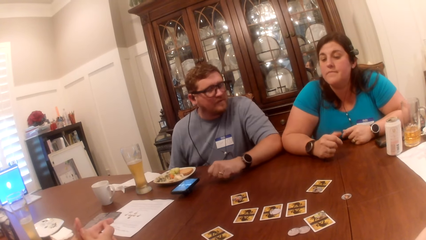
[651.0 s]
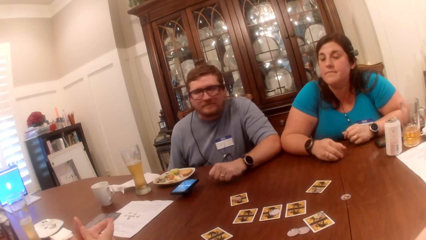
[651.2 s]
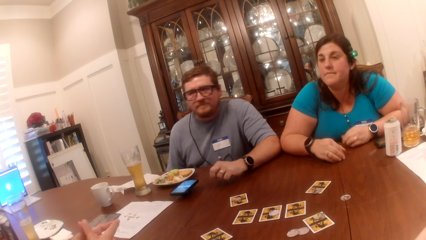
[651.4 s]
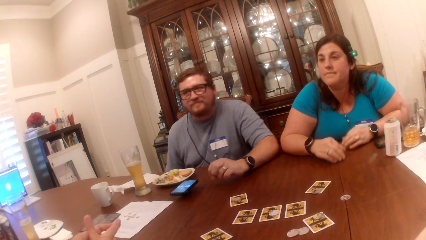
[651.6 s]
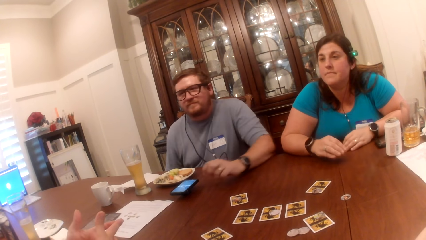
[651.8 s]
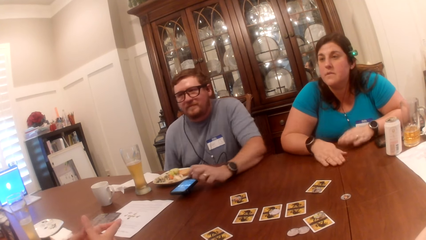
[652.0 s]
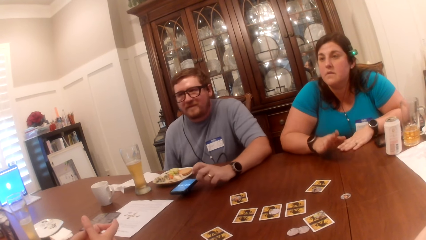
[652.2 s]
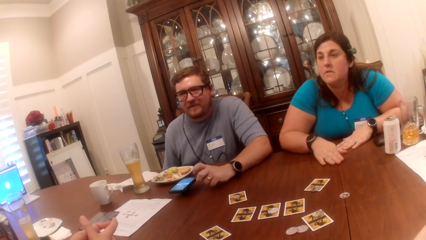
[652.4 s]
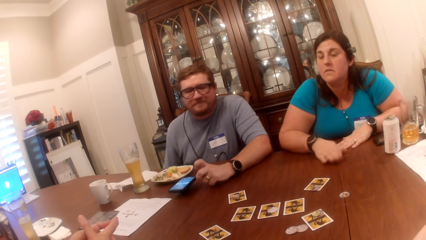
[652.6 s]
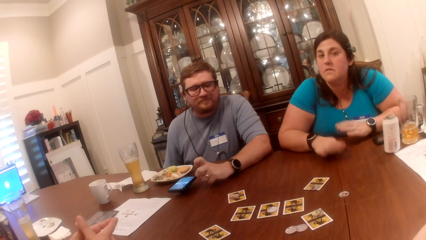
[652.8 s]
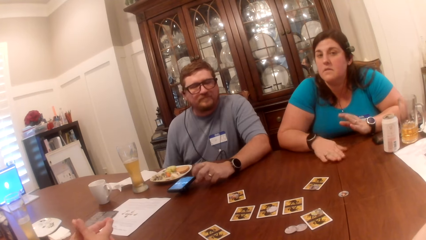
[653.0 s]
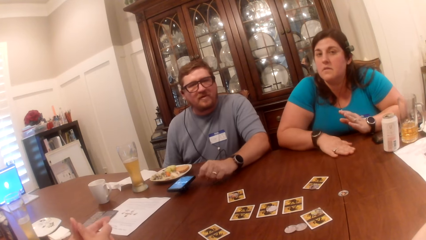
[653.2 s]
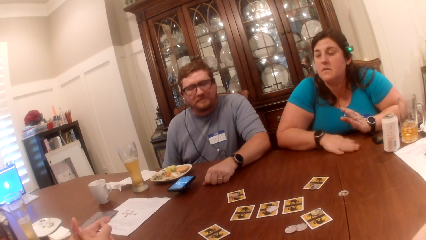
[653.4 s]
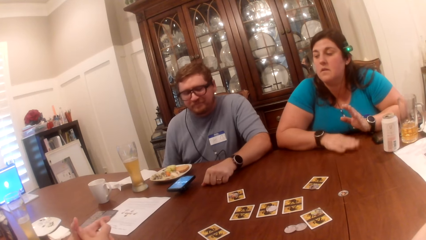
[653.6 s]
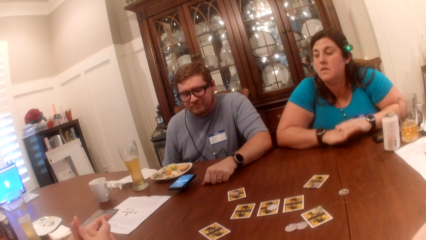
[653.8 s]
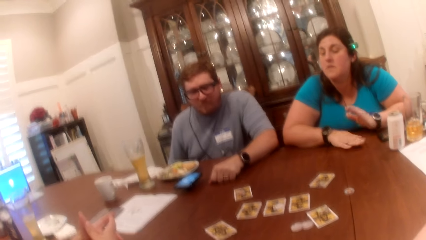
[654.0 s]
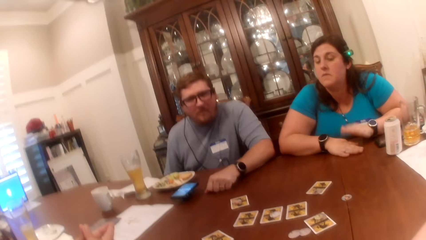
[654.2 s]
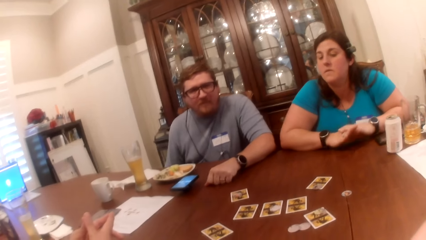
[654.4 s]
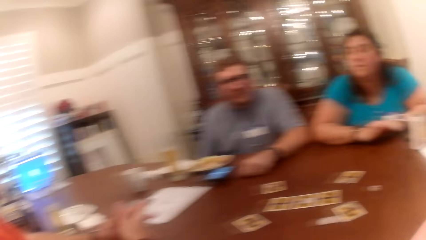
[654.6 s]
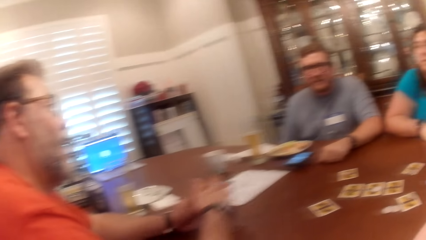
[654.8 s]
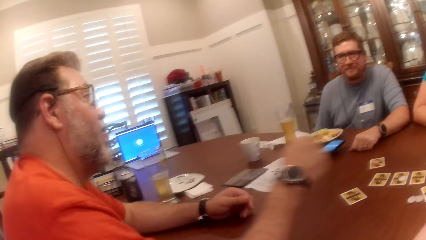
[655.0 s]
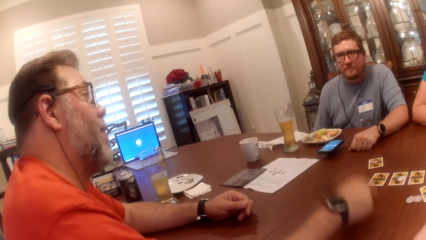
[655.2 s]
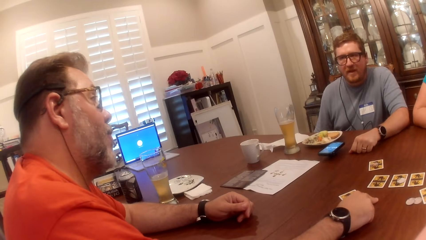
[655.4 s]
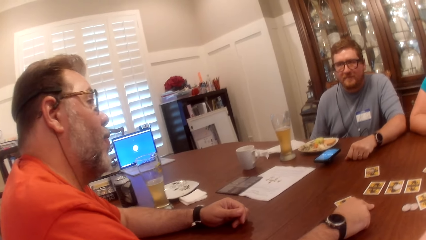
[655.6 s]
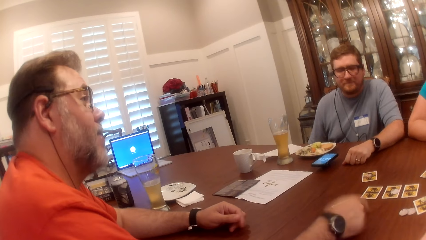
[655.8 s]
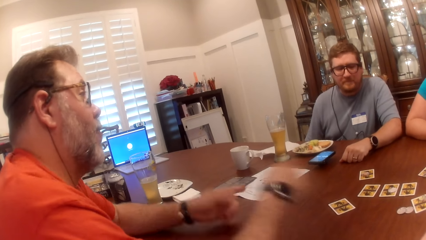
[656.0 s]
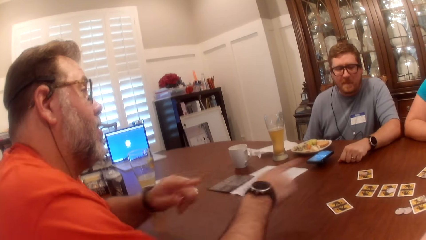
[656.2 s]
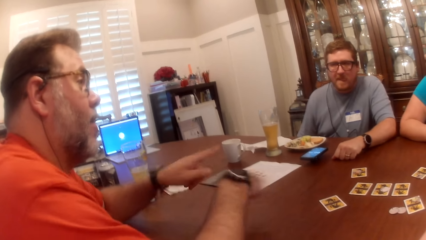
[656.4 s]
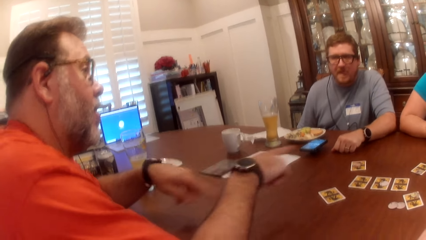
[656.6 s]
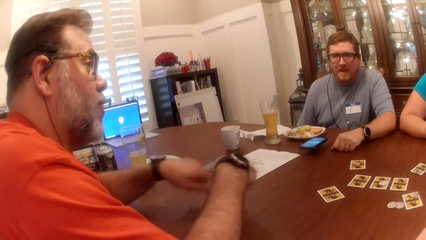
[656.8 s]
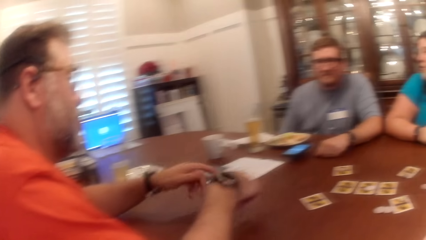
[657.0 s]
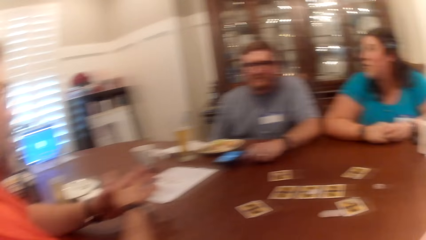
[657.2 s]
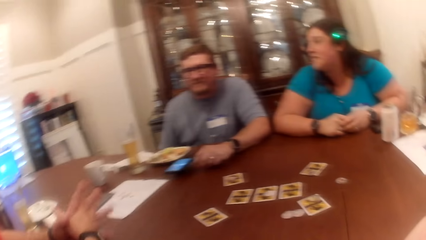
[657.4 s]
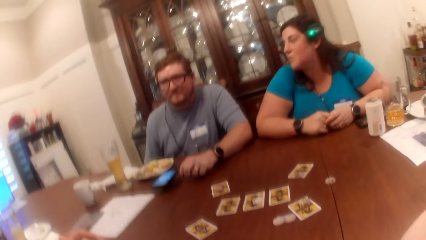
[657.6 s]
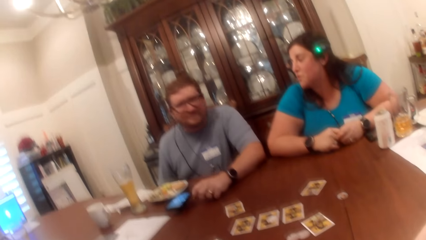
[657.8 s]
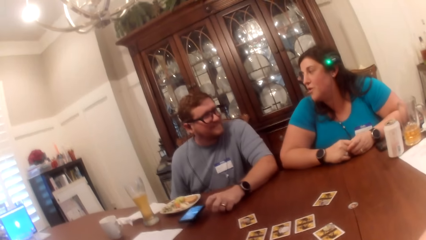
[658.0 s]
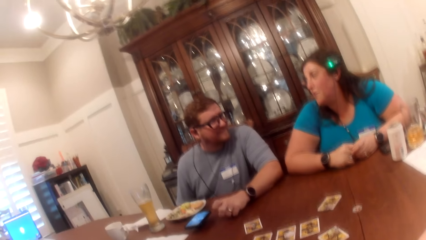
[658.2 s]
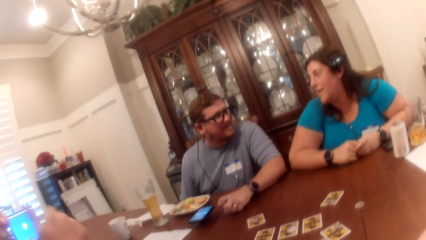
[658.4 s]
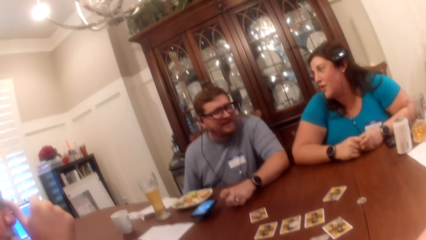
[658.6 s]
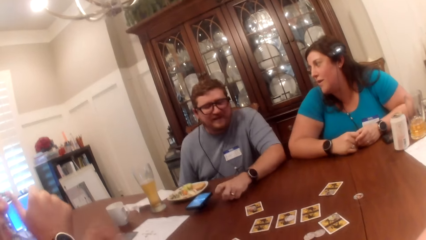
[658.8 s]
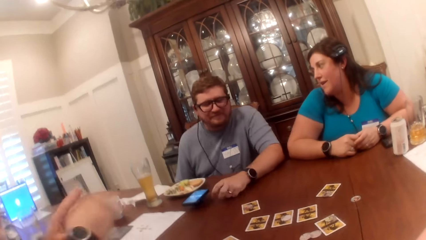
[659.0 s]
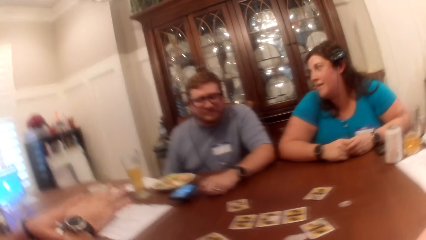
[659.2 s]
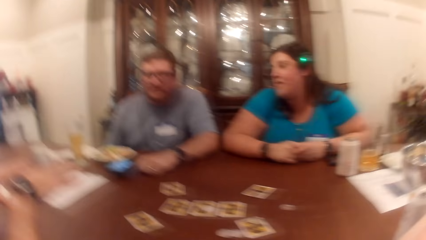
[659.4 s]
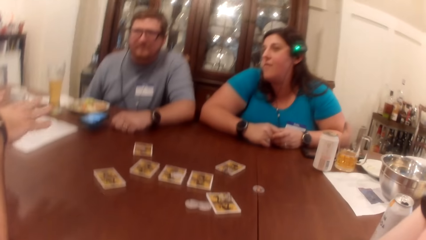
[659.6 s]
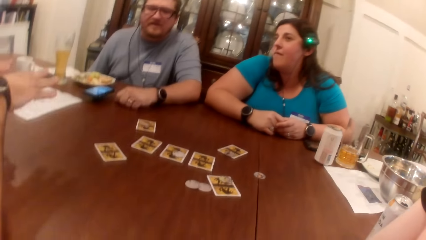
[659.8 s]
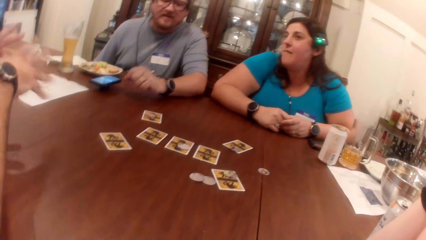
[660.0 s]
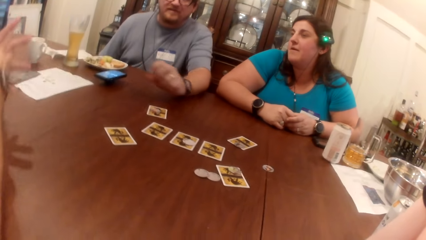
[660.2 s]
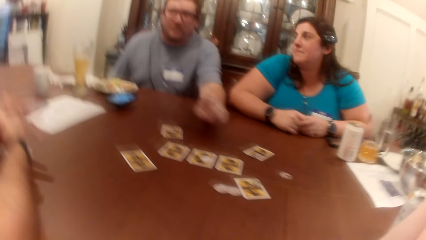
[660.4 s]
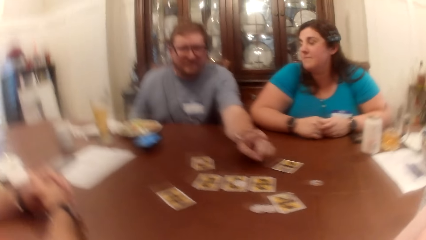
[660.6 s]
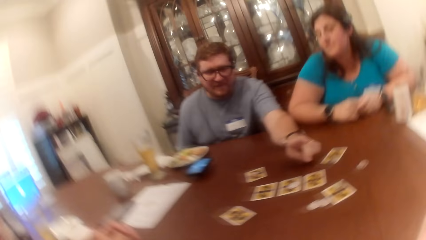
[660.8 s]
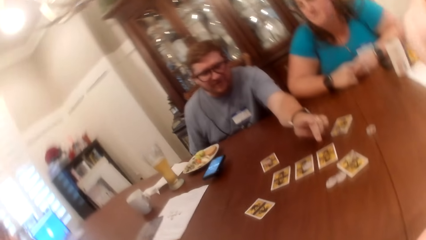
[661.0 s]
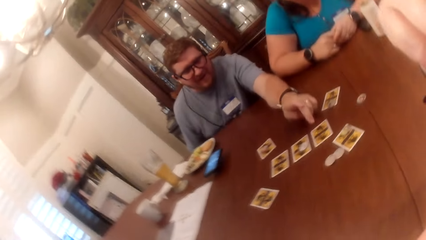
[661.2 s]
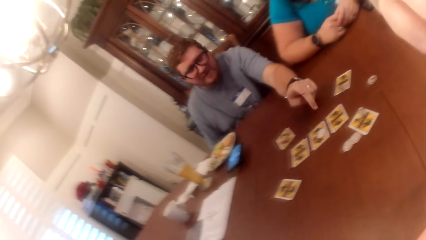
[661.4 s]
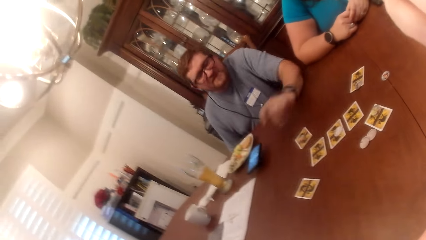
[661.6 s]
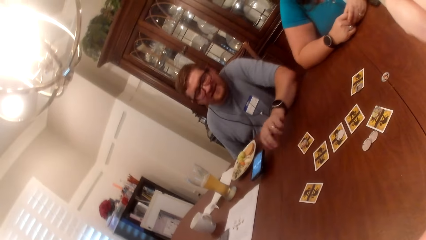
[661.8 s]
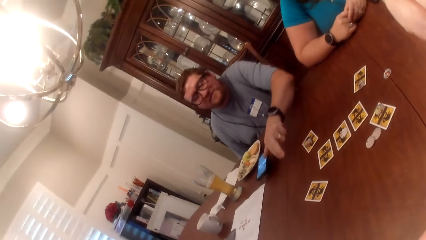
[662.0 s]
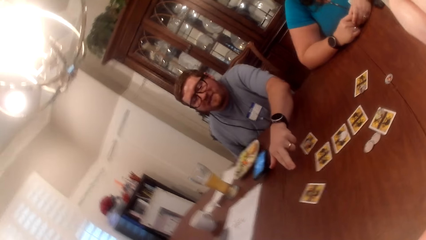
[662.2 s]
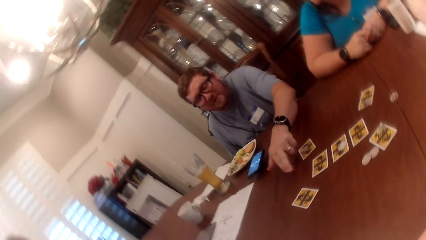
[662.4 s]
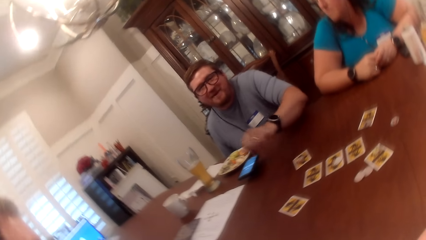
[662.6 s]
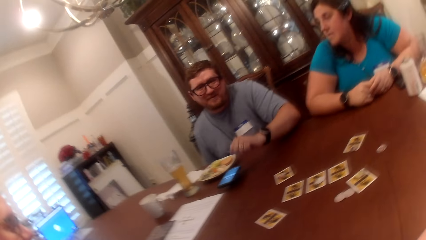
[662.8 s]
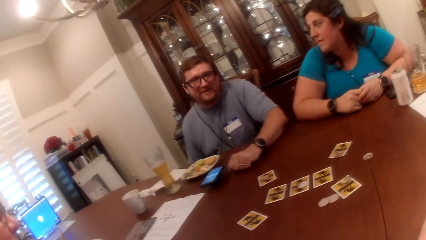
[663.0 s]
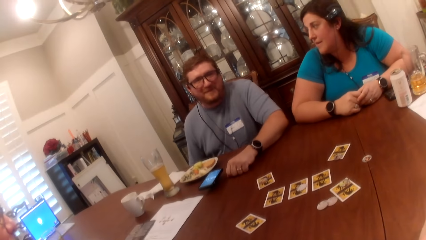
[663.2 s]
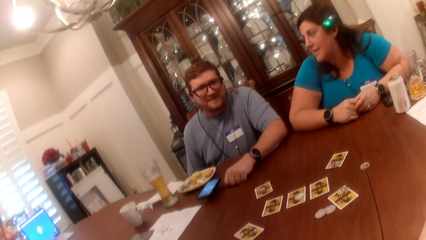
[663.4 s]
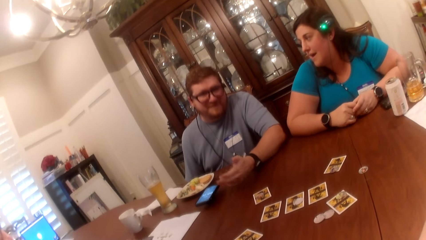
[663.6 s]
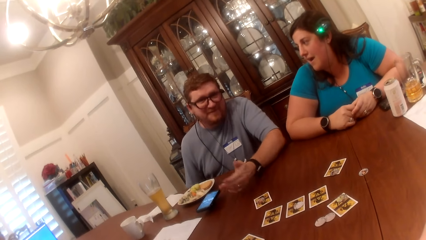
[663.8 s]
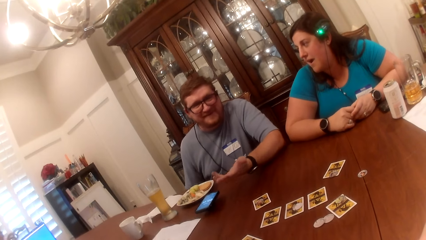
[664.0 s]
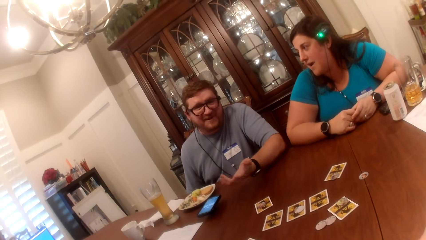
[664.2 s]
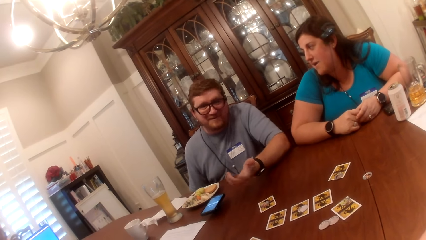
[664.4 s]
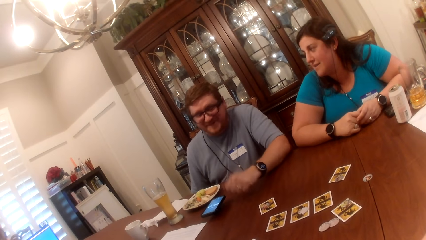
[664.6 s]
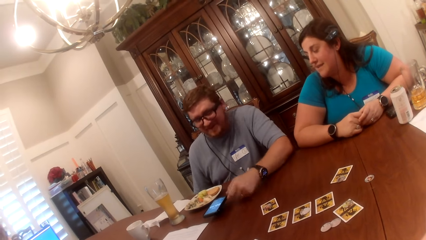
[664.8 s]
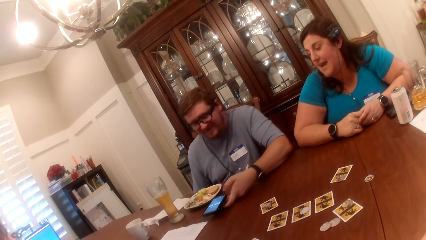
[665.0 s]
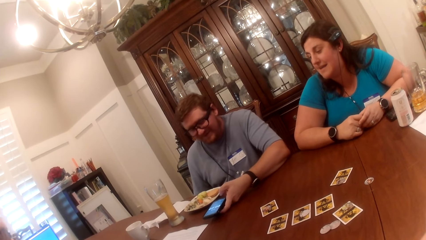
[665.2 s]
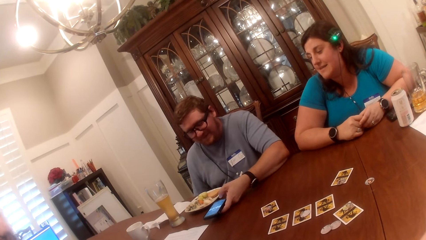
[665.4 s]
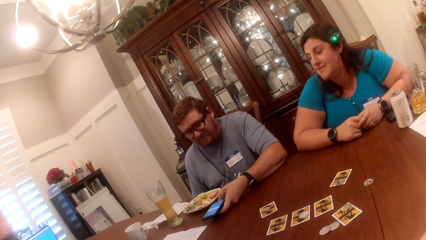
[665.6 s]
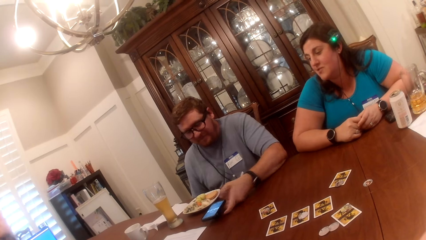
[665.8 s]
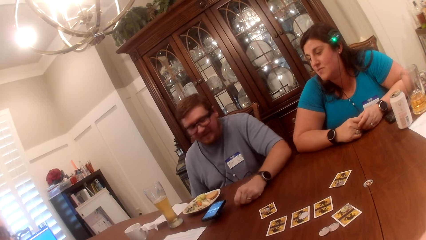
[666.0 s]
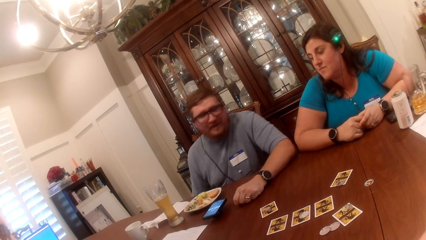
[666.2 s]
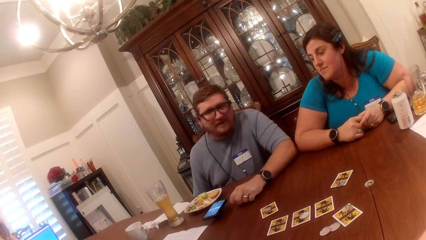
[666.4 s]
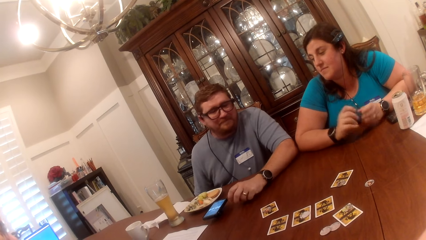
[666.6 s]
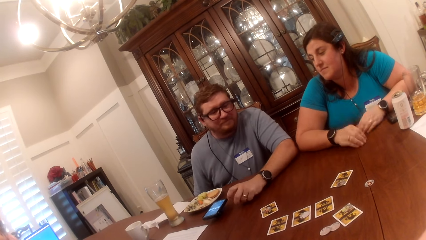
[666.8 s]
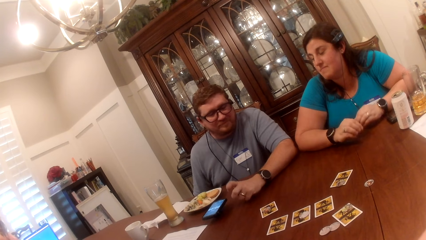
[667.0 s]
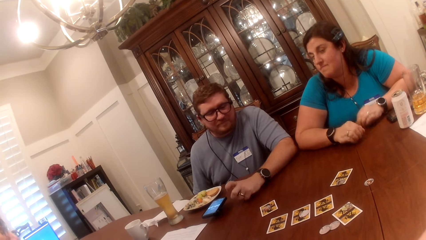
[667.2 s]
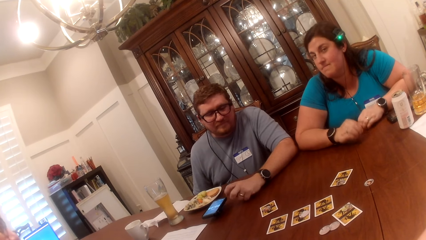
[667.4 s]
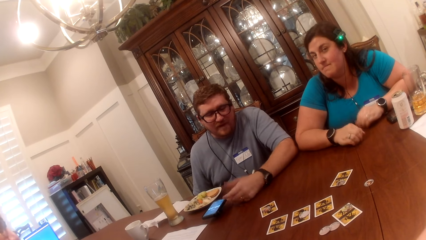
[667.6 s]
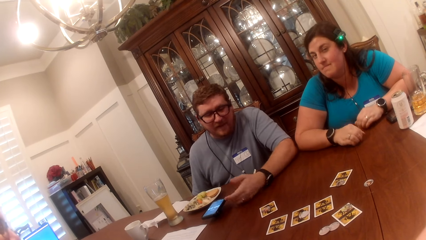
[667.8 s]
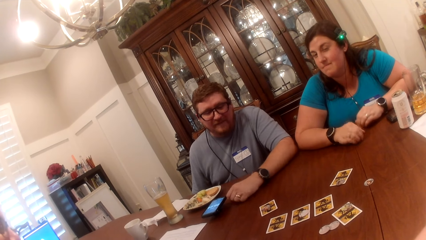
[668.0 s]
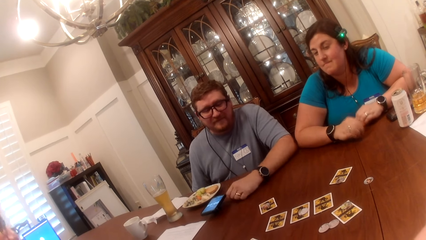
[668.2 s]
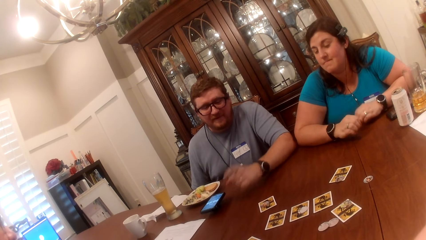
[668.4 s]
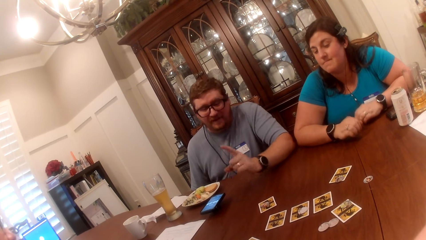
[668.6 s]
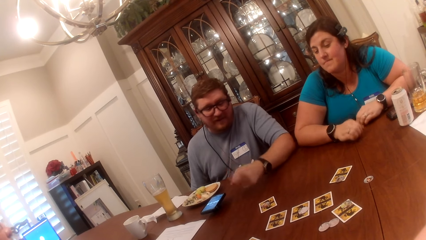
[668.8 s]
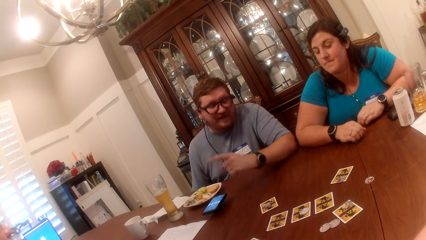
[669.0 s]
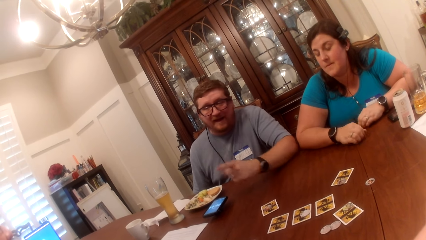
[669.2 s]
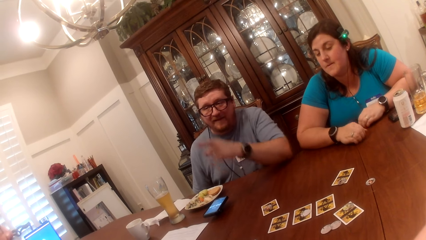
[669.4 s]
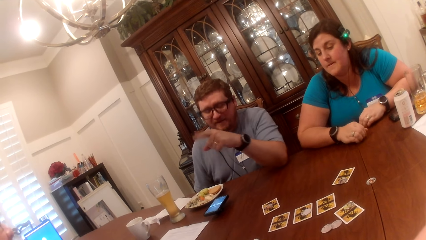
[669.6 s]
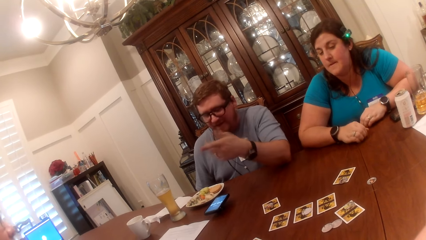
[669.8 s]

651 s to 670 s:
The camera wearer looks at a man. They look at another man and a woman. A man operates the phone with his left hand. A woman drums on the table with both hands.
